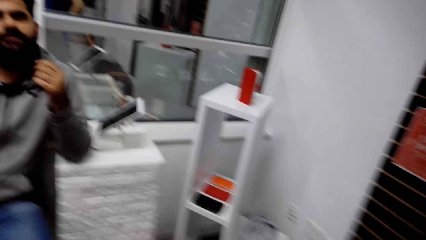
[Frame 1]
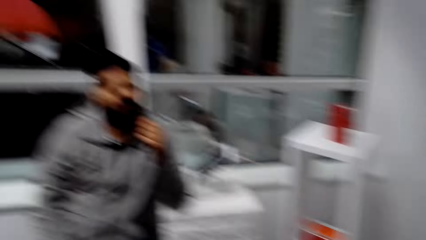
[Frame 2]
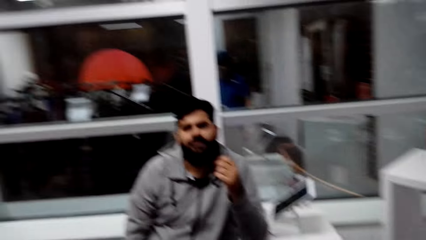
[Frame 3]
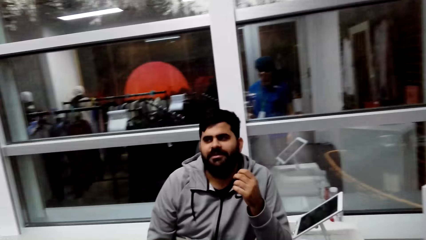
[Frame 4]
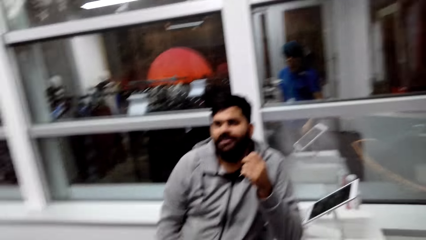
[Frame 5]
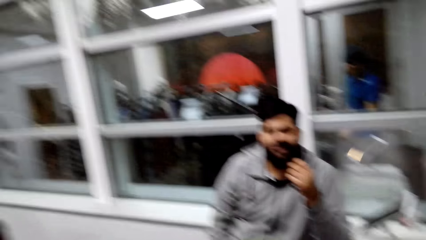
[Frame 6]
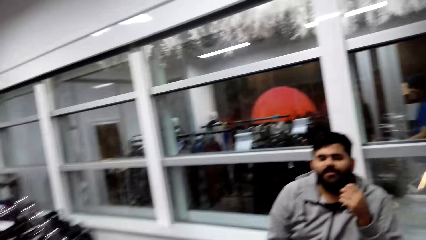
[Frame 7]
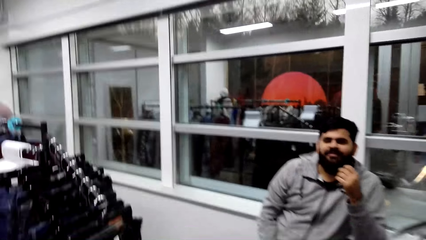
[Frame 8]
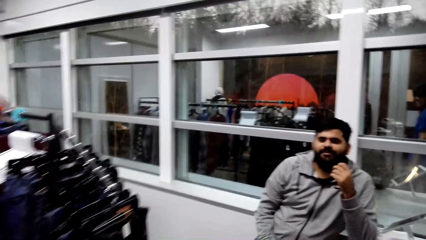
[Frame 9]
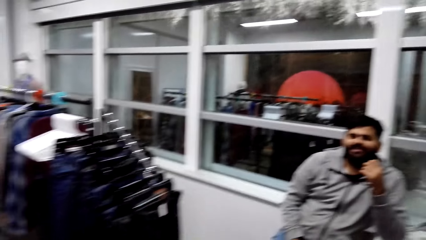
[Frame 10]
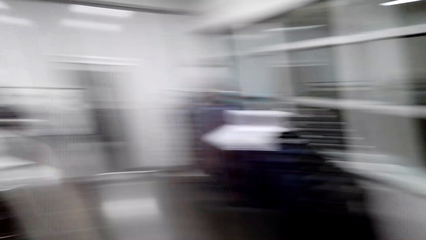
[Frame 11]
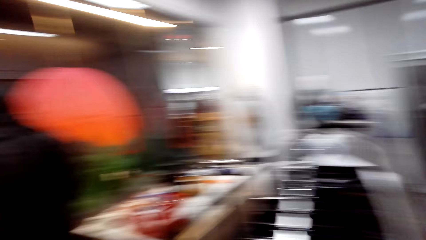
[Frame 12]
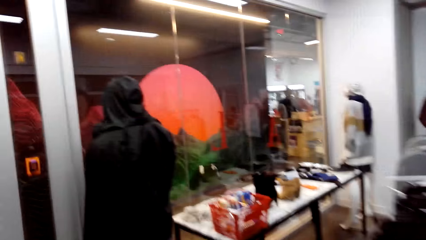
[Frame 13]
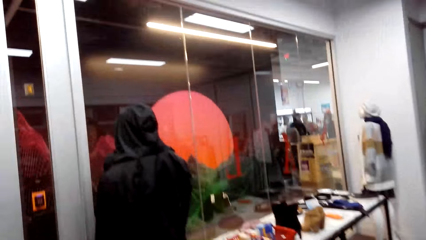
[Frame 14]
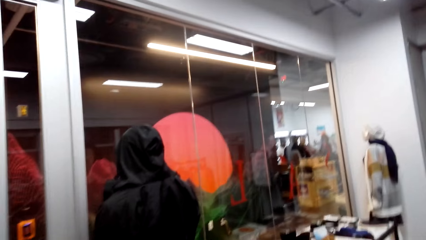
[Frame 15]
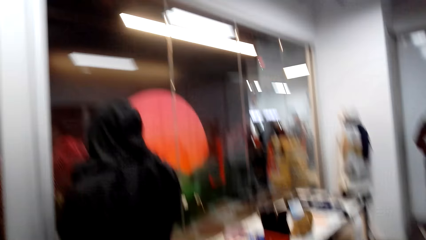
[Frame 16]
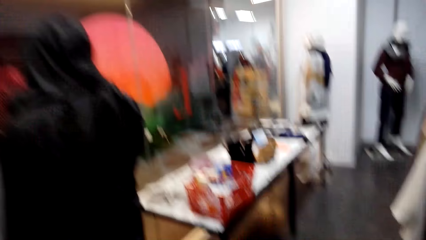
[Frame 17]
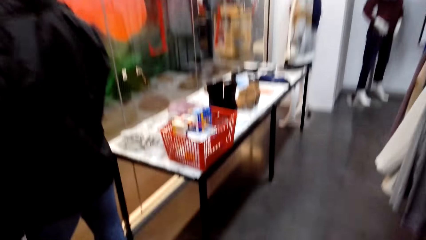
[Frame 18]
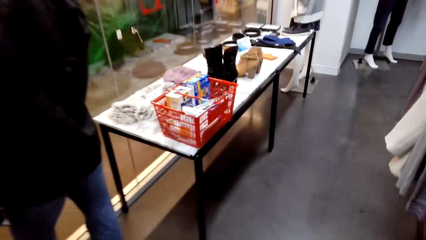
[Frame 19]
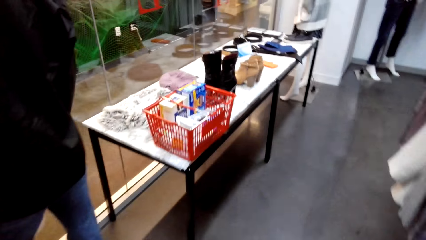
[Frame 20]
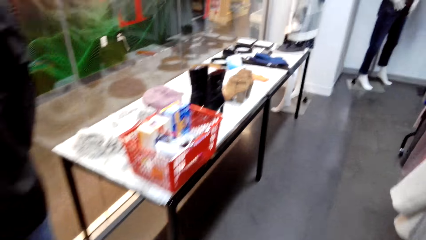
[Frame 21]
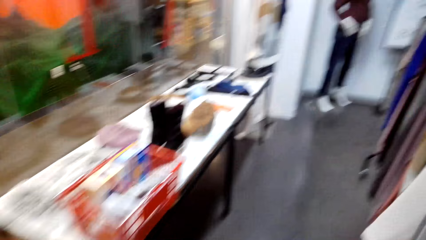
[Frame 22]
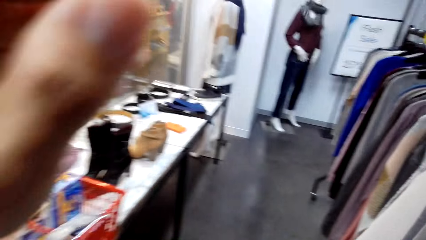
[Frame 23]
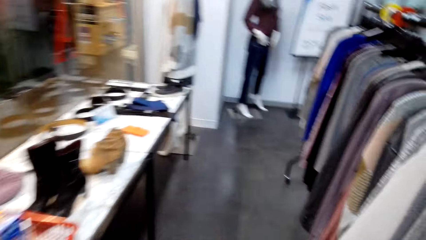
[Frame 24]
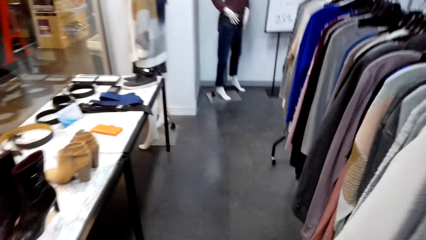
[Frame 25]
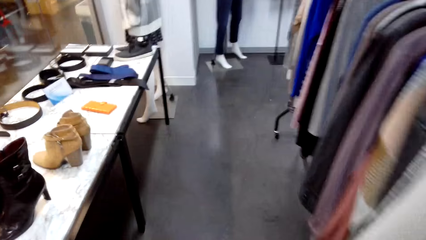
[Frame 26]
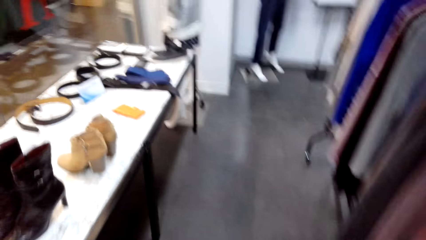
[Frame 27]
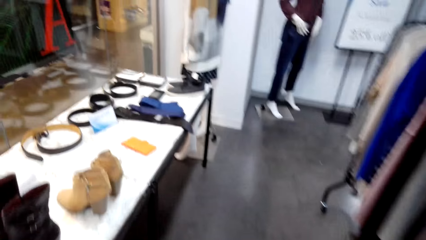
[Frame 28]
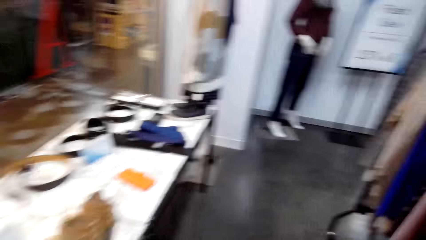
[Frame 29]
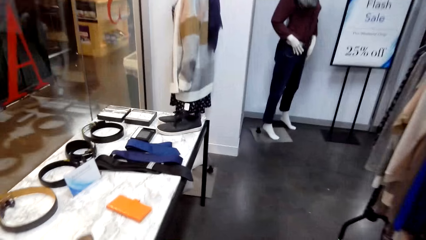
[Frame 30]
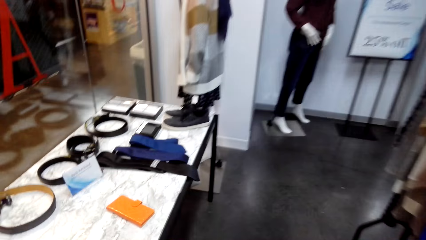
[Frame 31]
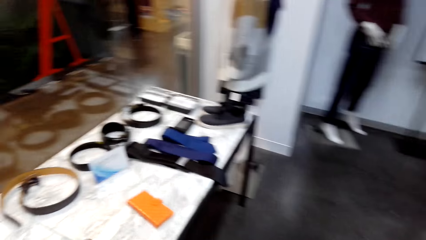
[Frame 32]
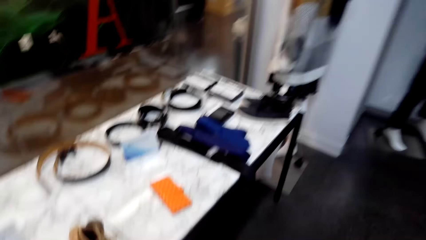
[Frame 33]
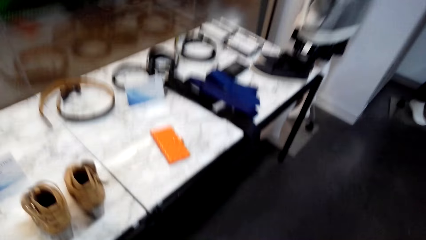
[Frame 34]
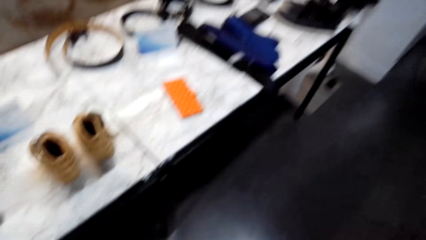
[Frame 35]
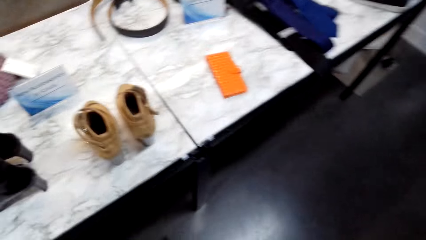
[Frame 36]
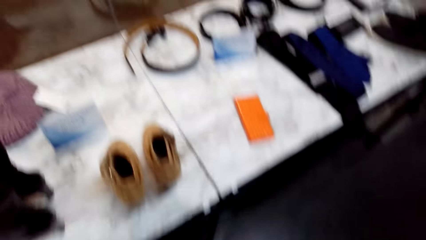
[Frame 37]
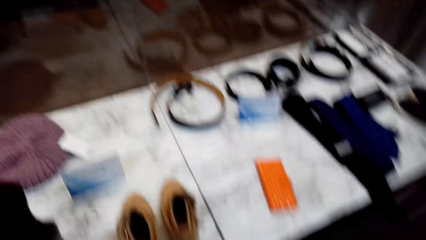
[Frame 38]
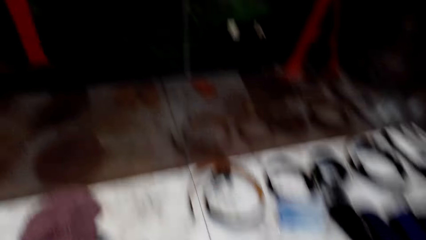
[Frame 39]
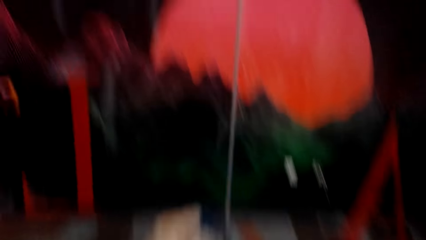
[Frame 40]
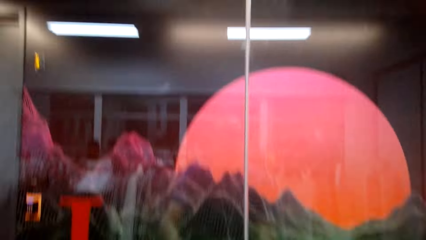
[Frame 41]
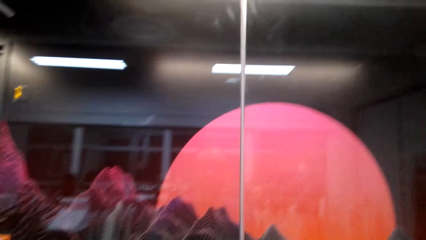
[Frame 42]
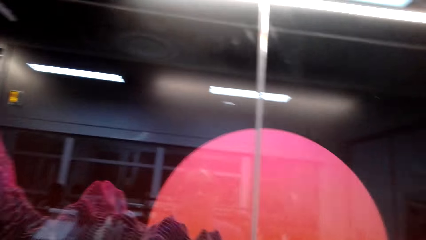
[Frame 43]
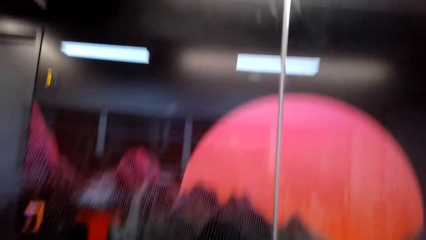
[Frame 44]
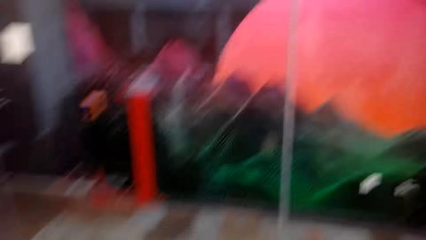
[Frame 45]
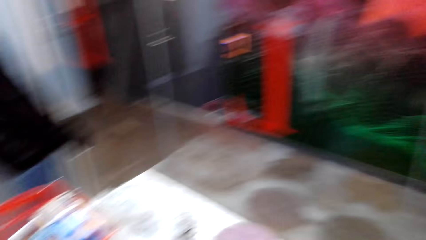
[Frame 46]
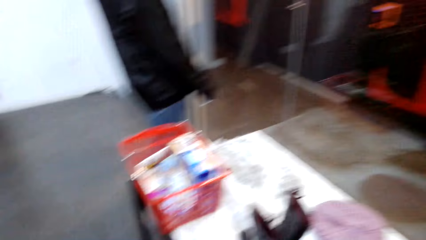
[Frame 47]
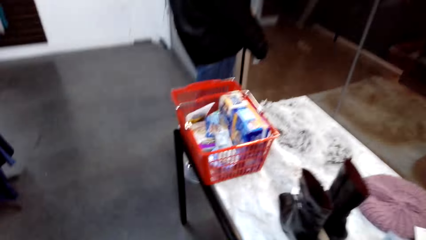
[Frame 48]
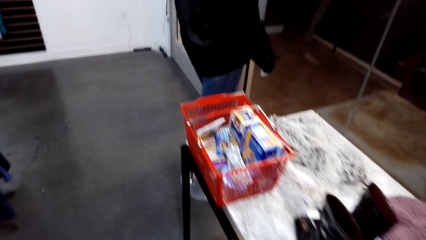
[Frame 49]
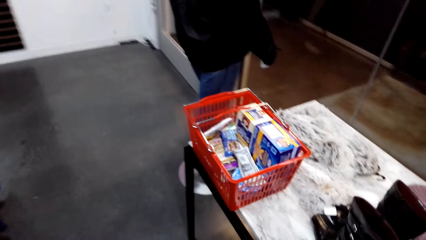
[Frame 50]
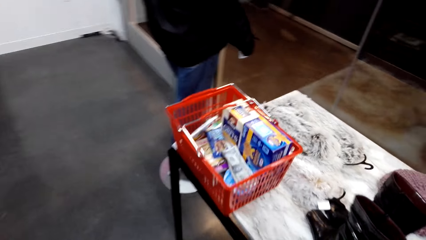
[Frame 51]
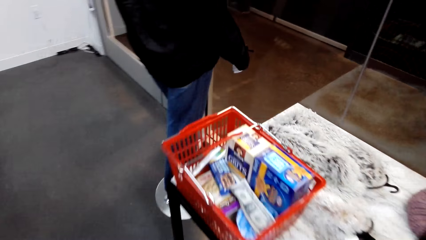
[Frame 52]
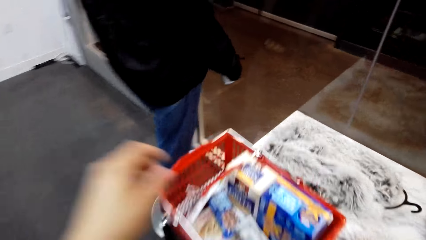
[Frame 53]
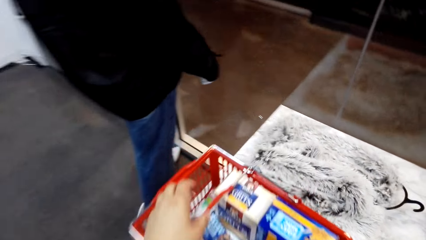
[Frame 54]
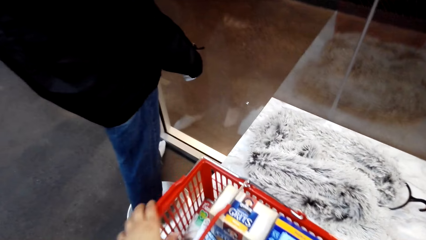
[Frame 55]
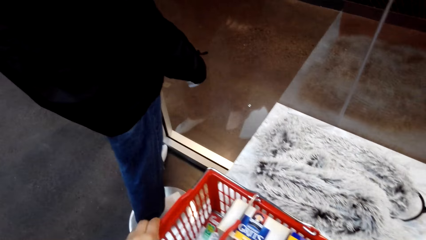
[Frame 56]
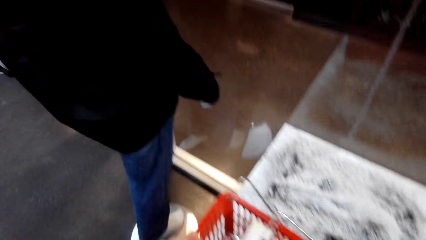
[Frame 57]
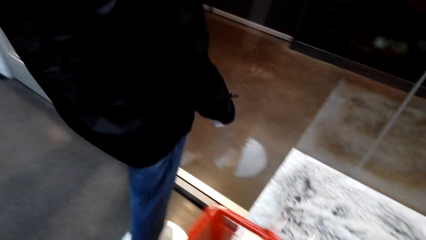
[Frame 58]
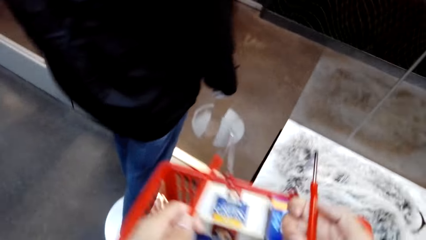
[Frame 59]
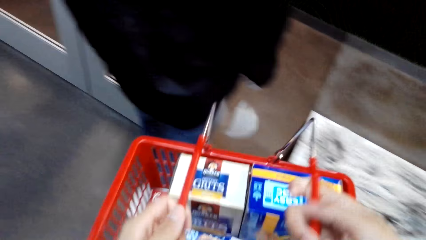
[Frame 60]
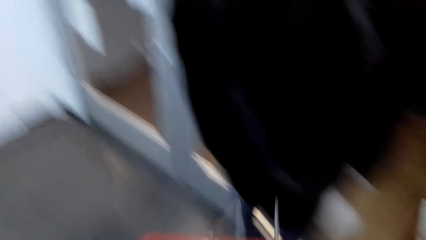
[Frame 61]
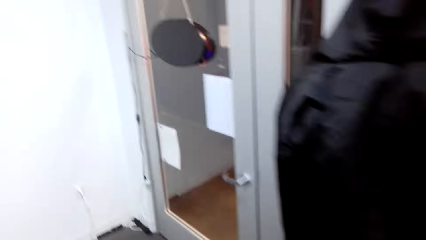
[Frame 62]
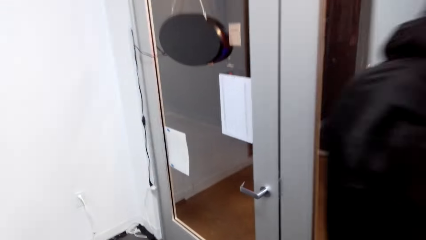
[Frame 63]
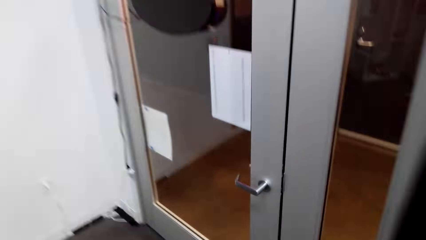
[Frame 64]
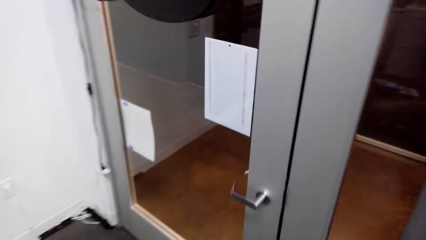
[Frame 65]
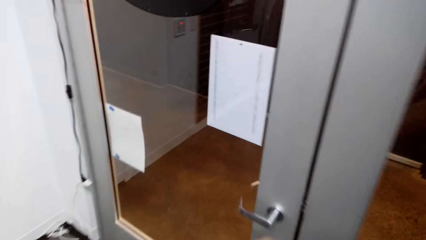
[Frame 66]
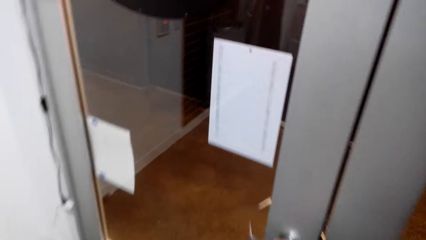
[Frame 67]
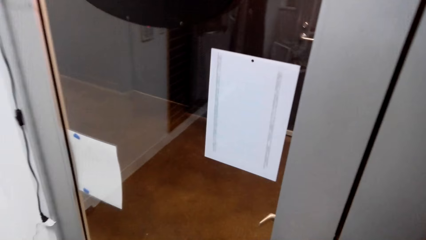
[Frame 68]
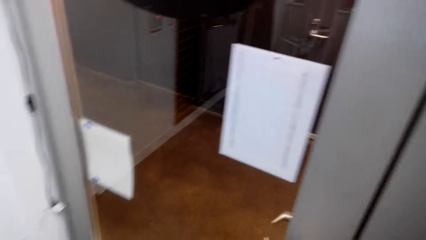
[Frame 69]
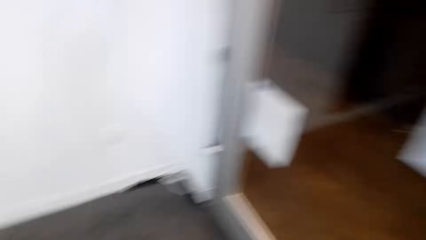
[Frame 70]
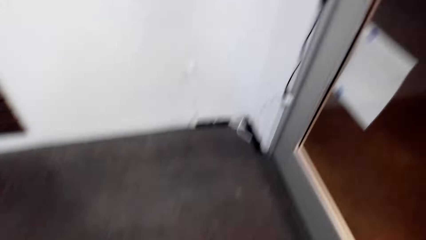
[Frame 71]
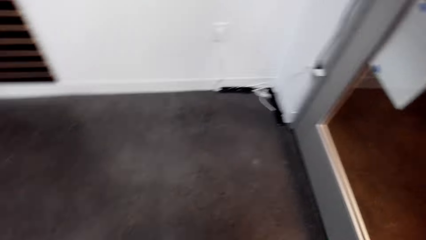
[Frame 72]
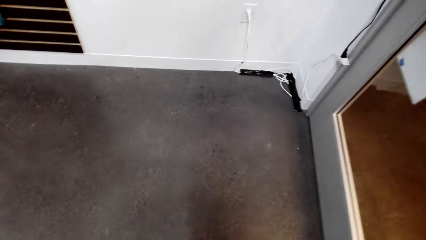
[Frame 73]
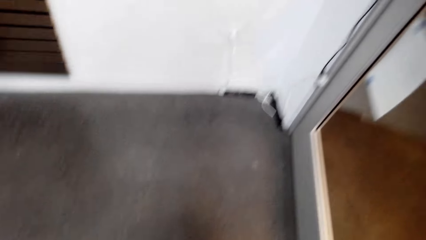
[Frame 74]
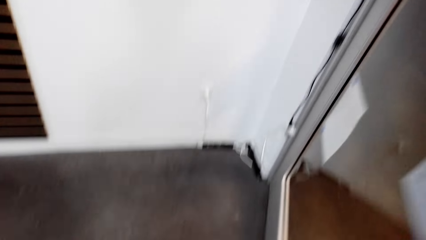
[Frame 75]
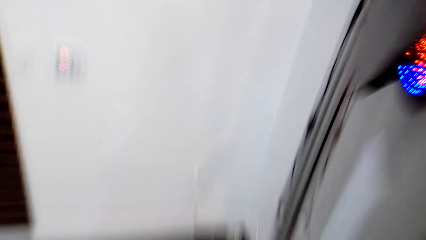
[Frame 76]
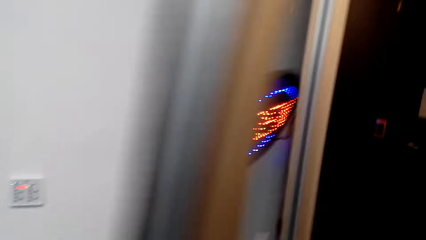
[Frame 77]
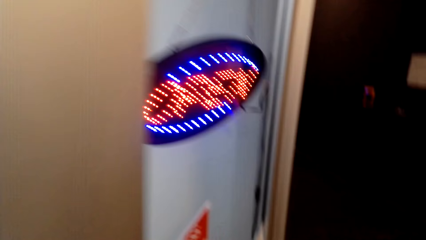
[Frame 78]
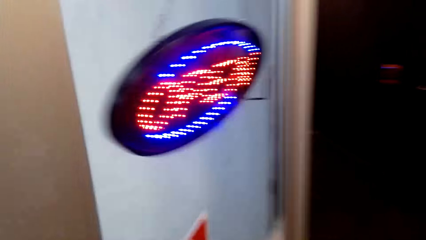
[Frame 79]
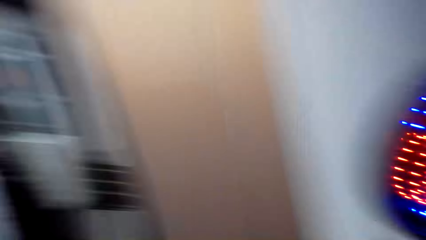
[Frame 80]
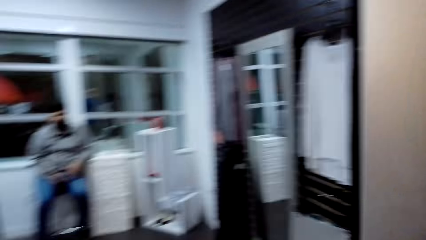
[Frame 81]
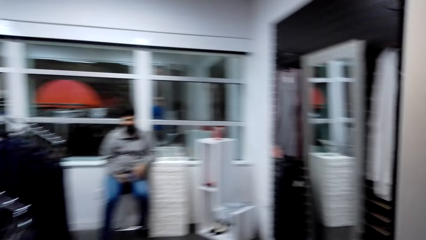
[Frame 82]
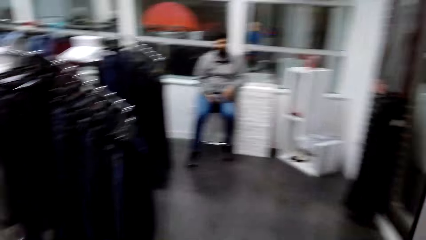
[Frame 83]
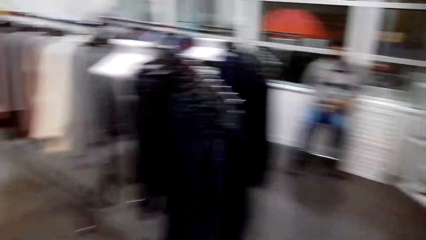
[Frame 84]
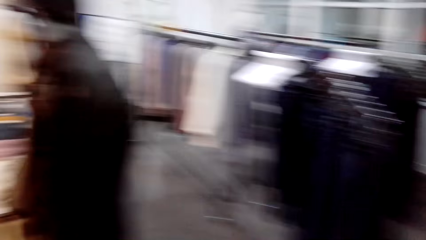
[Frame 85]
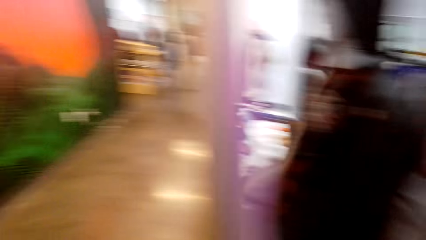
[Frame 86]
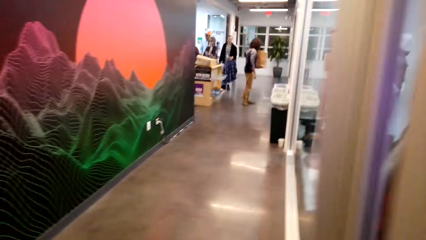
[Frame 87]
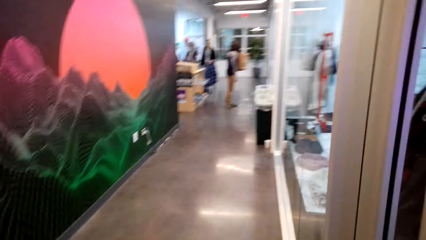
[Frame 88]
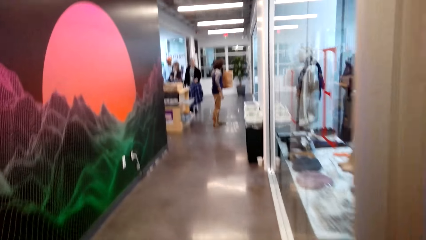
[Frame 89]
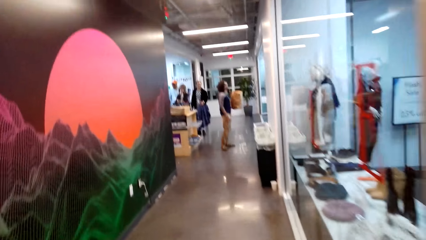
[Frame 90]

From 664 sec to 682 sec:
The camera wearer walks around the cloth store. They remove the woolen hat. They look around. They walk around. They pick up a shopping basket on the table. They walk around. They walk out of the cloth store. They open a door. They turn around. A man looks at the camera wearer. The camera wearer interacts with the man. They close the door.
